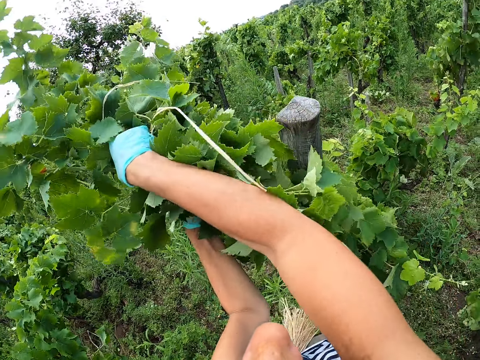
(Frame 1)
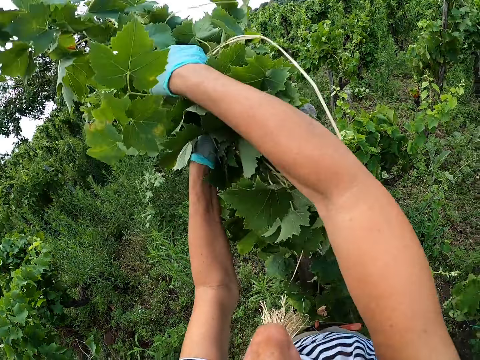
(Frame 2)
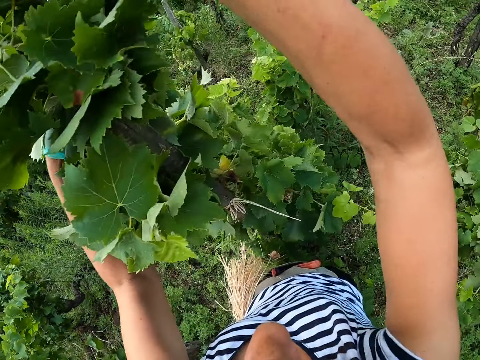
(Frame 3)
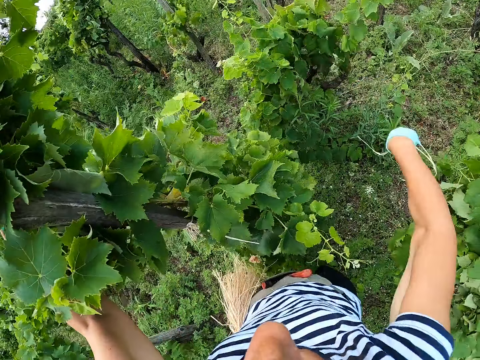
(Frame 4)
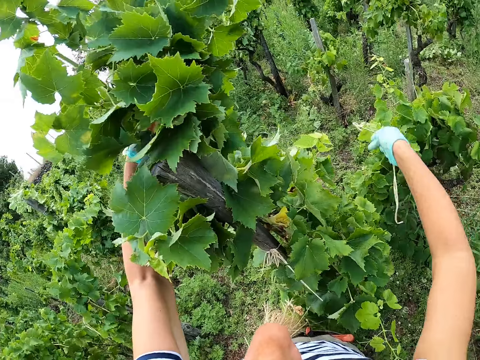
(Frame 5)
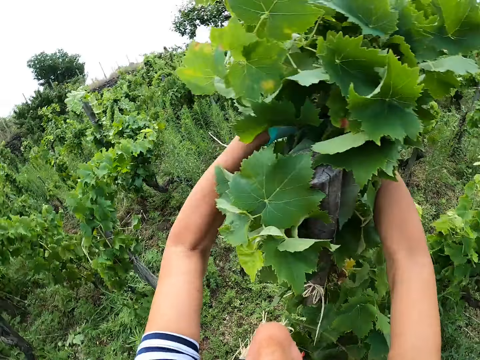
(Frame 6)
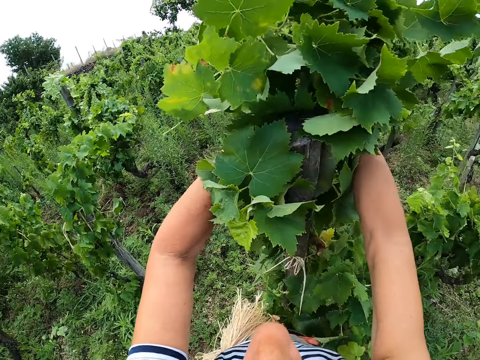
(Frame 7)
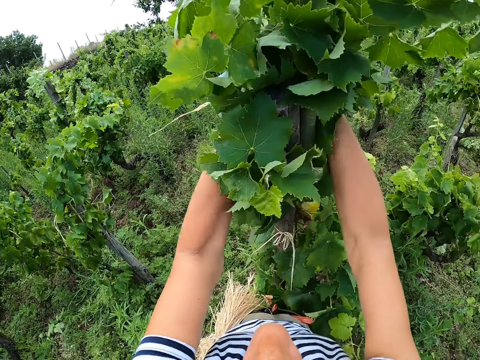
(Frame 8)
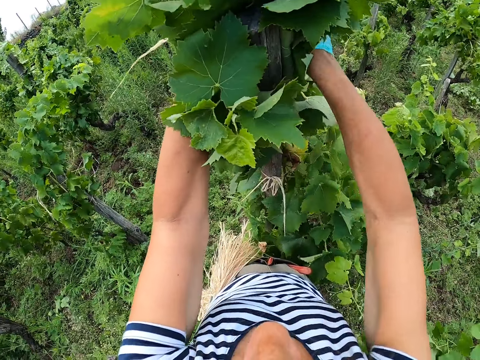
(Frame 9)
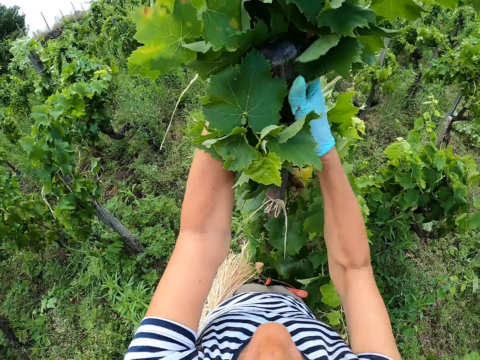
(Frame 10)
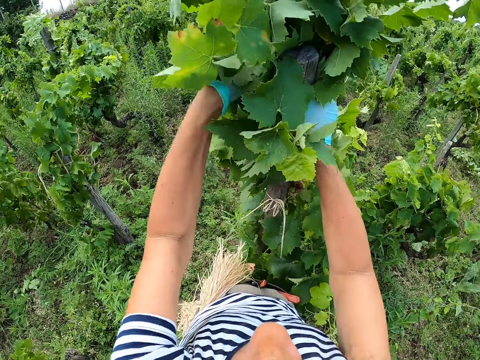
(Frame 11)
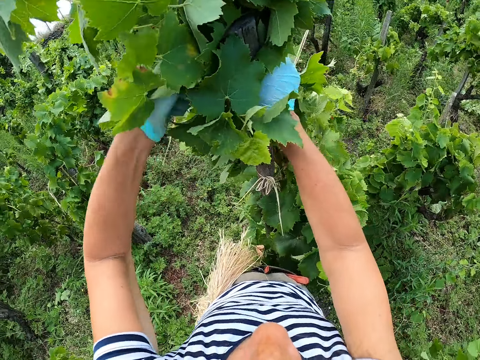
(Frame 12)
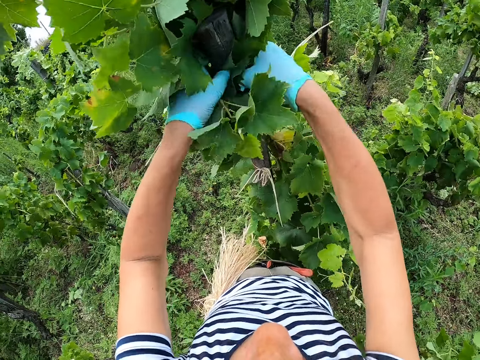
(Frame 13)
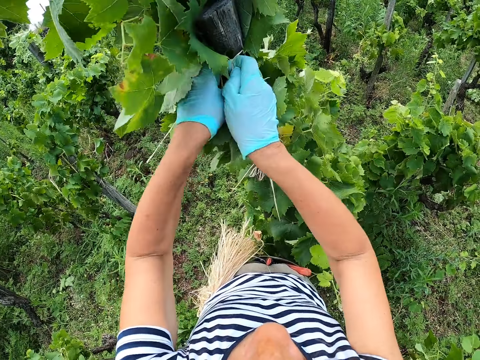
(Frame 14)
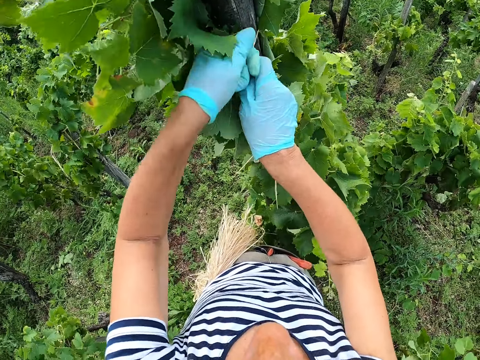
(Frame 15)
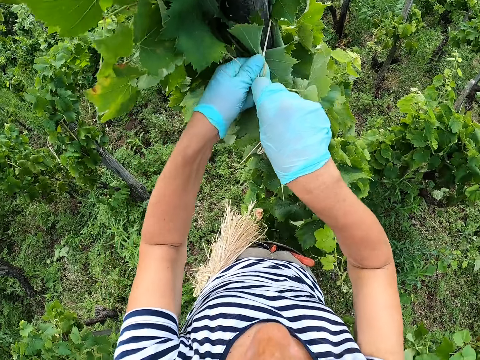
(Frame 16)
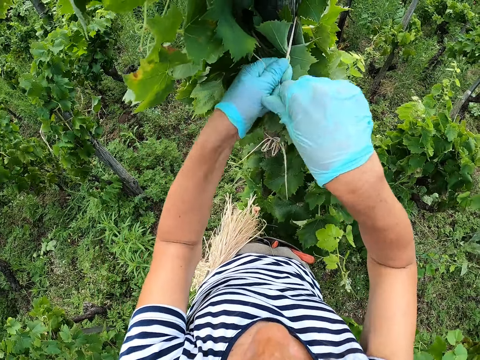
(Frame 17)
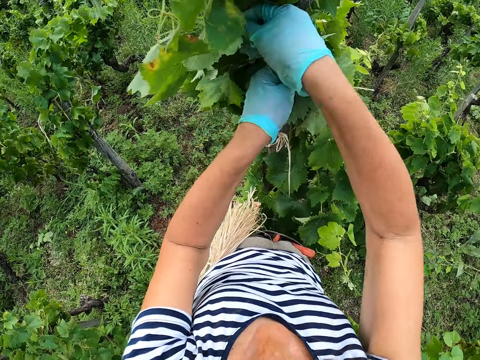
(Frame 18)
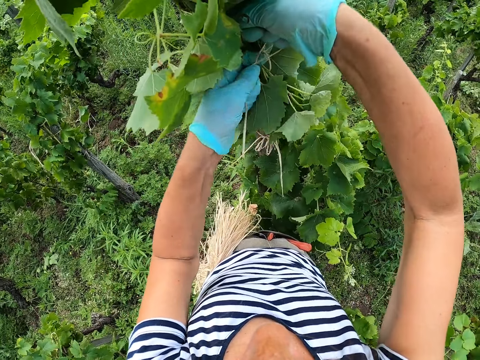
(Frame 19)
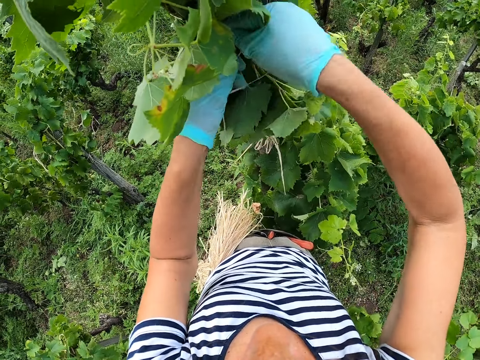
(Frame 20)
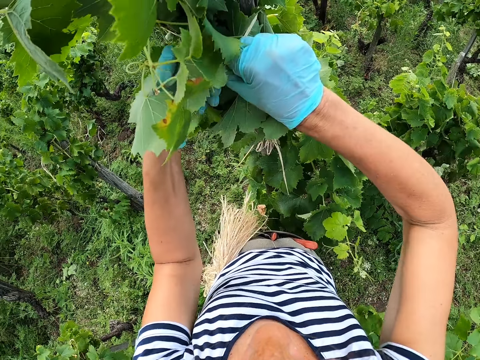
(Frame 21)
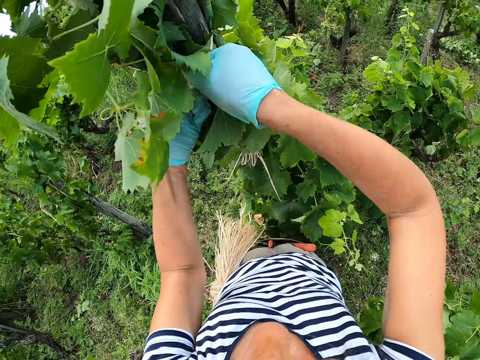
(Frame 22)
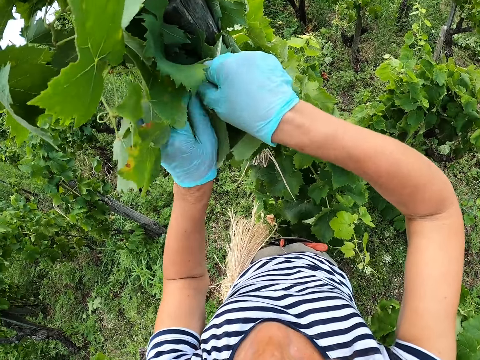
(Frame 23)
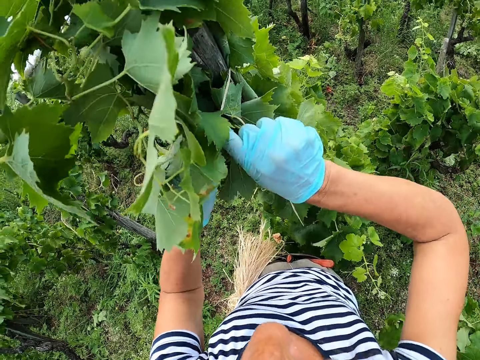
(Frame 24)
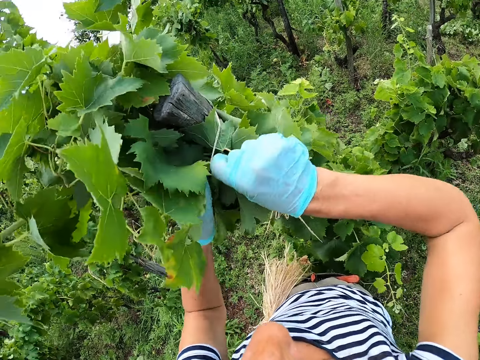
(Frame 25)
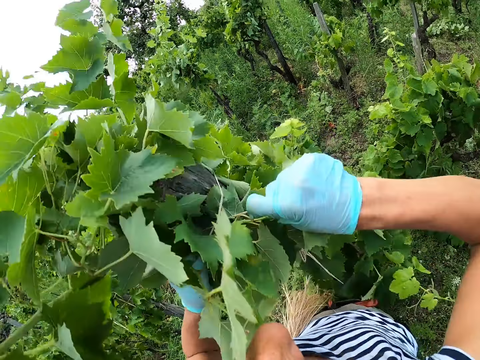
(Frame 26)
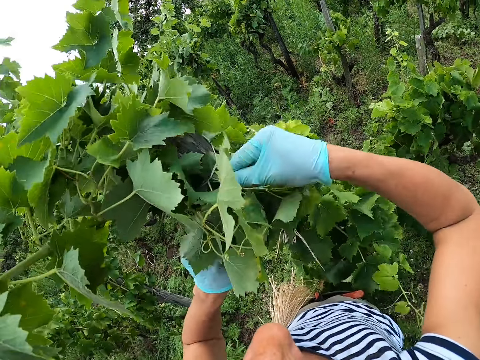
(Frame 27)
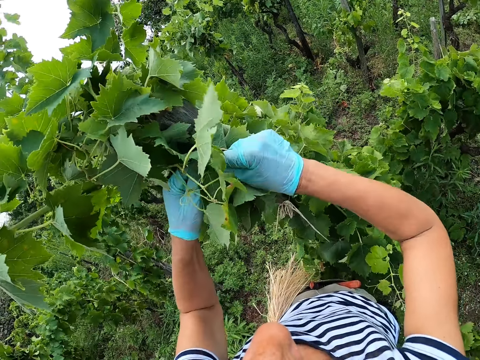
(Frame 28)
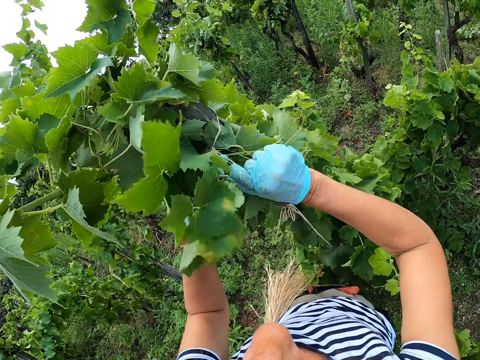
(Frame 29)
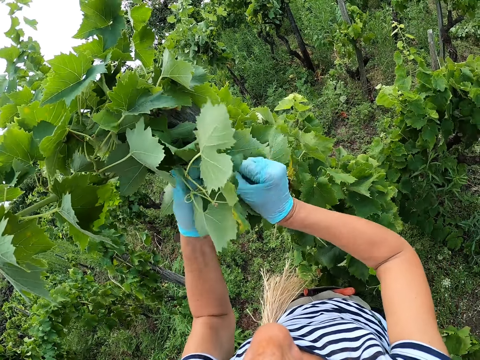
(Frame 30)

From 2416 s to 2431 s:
The camera wearer ties leaves together.

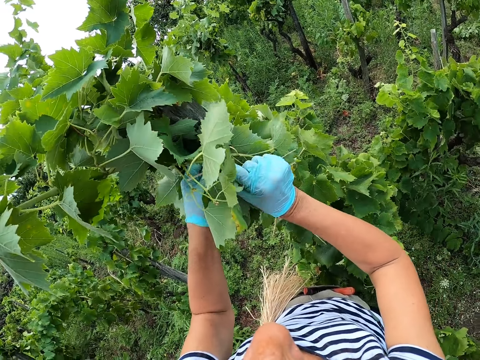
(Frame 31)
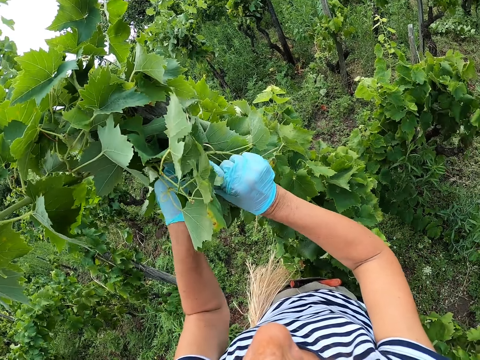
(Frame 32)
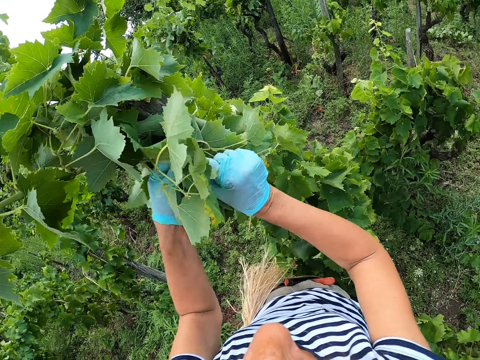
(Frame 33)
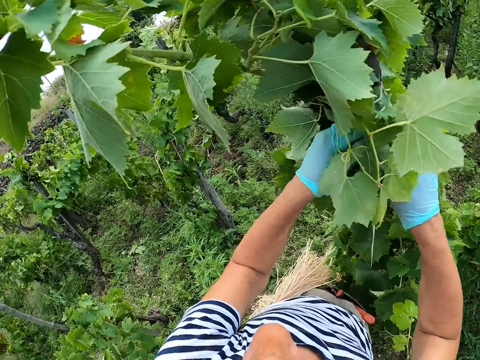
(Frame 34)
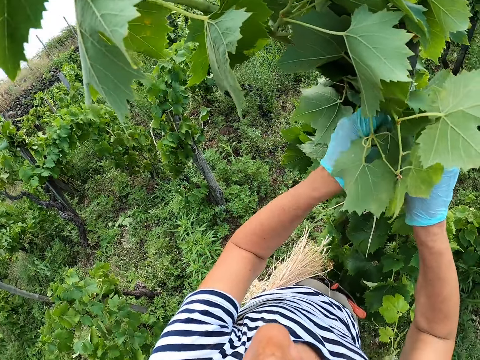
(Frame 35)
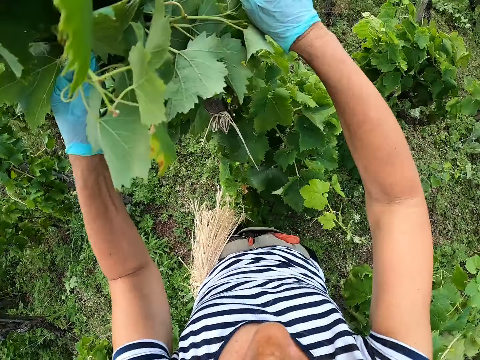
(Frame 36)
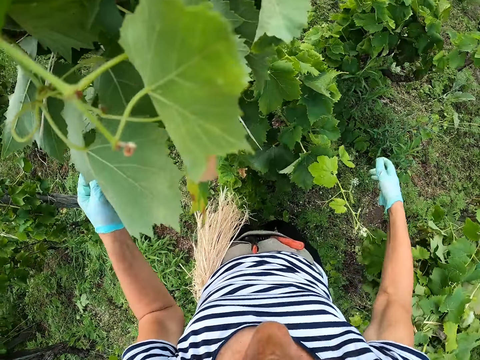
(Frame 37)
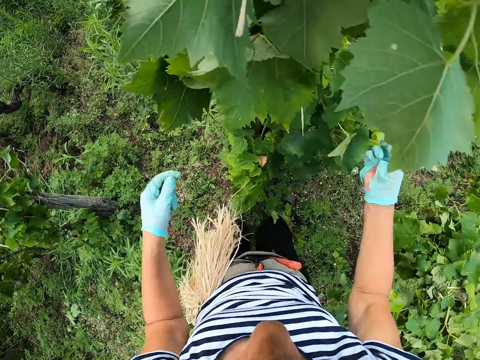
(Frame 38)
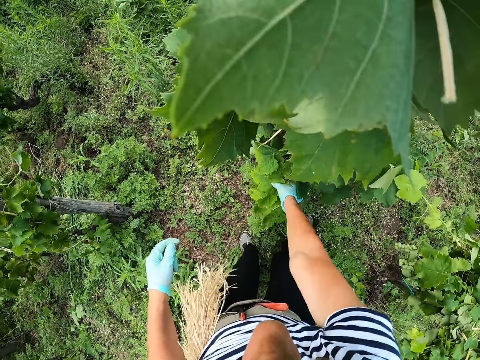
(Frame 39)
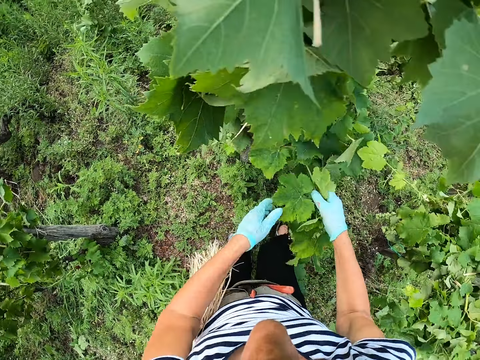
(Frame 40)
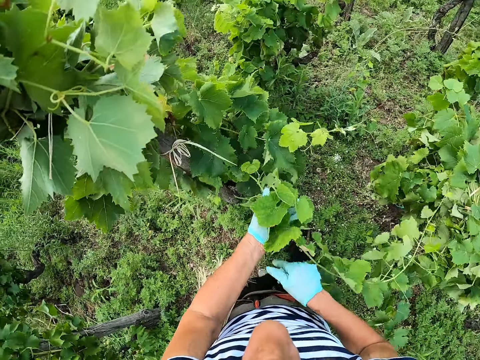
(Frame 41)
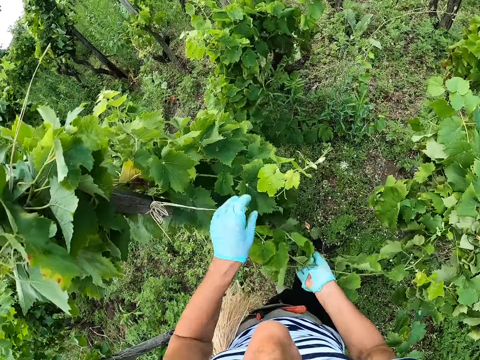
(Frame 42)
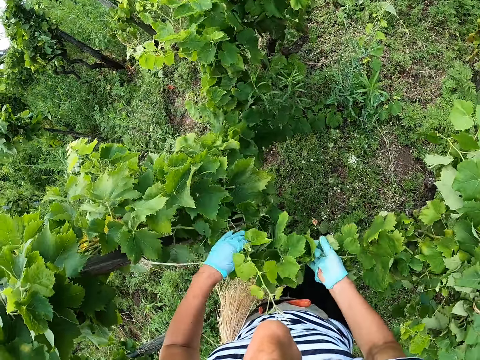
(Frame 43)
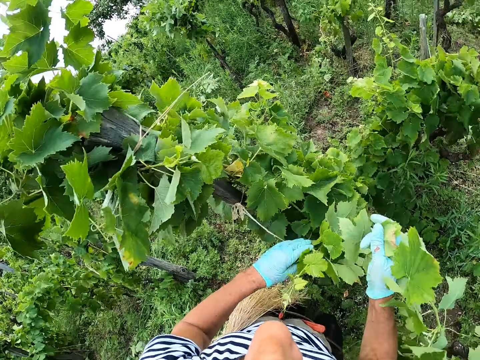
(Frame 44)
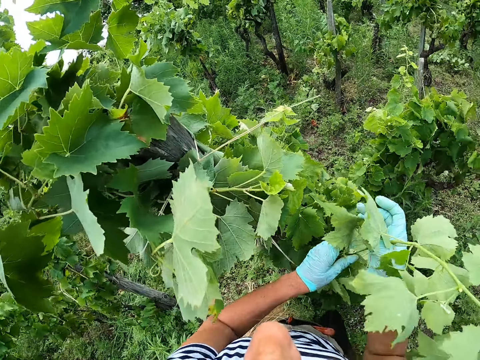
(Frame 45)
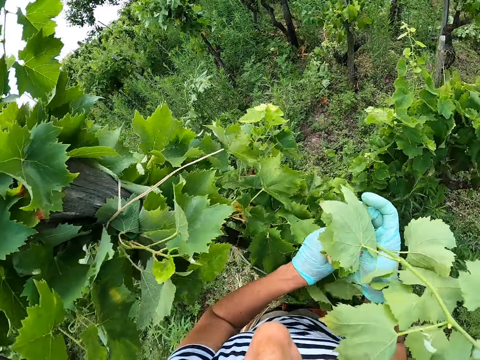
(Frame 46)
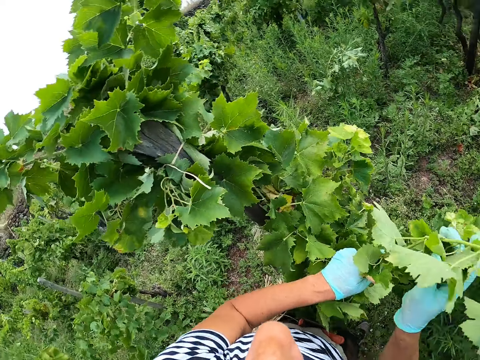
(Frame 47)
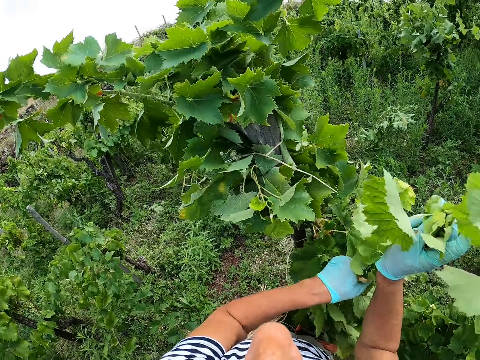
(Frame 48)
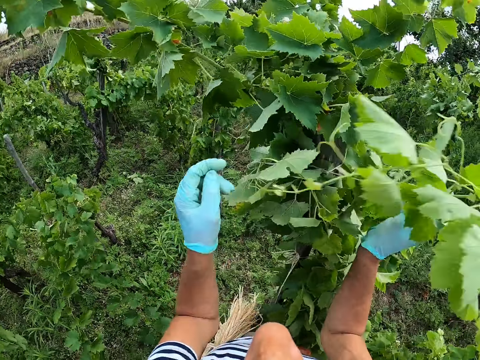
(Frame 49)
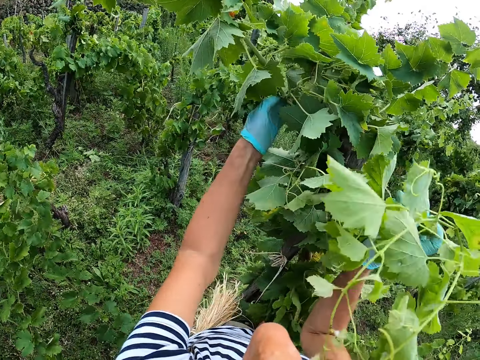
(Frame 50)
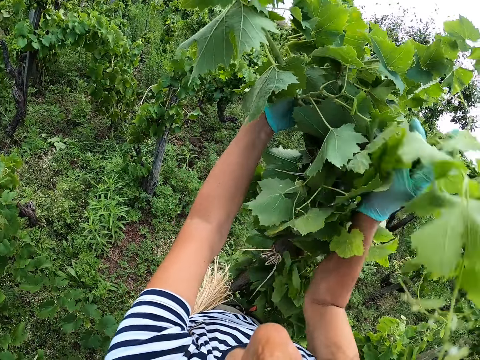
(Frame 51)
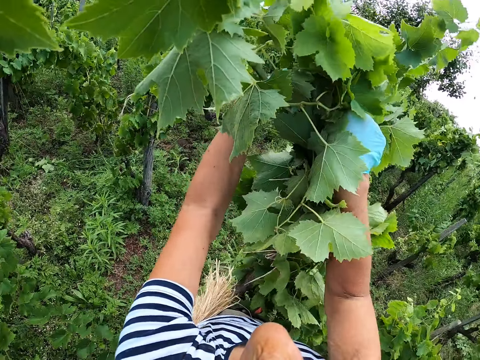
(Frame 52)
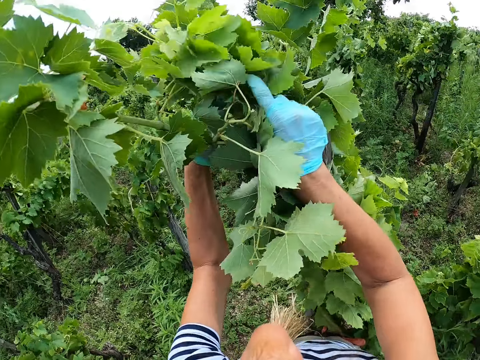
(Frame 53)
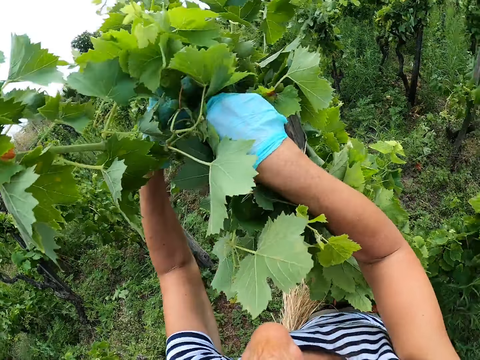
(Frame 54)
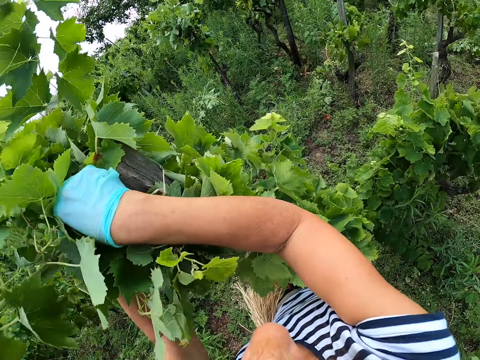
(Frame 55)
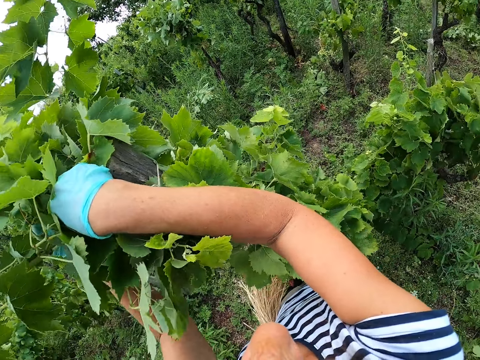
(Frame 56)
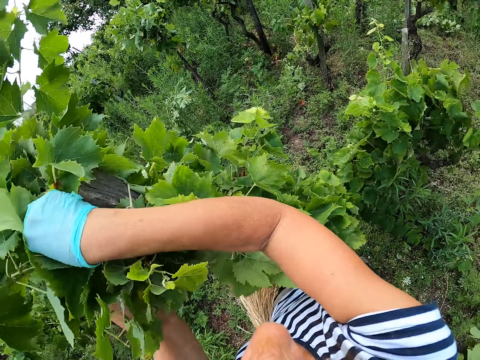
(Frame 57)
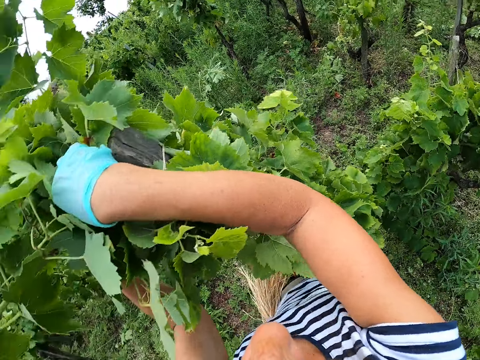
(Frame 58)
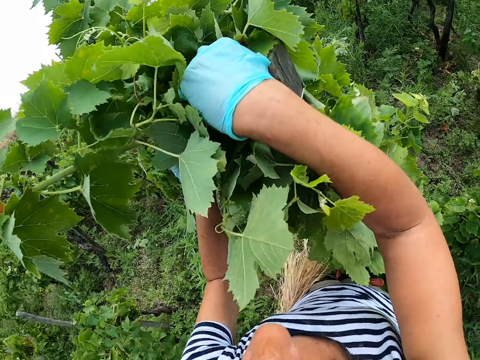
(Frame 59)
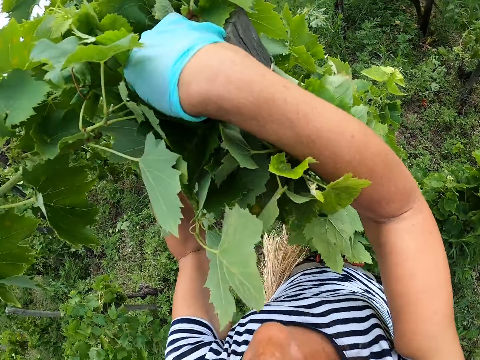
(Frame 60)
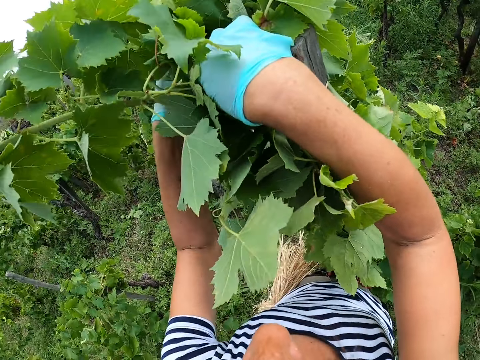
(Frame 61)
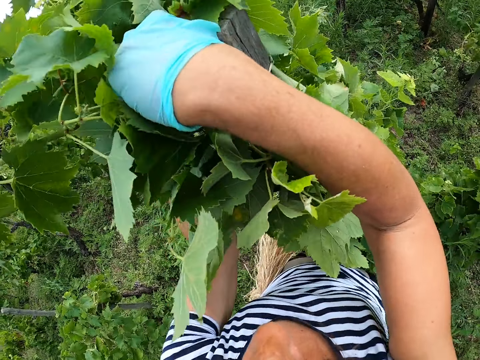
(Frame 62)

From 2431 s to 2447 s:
The camera wearer collects leaves.
